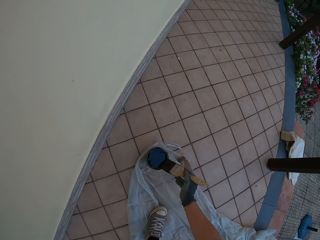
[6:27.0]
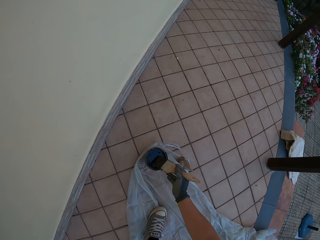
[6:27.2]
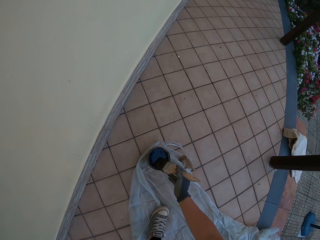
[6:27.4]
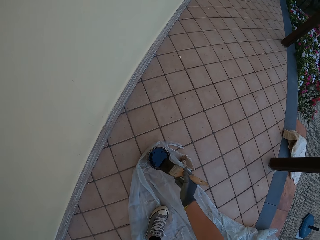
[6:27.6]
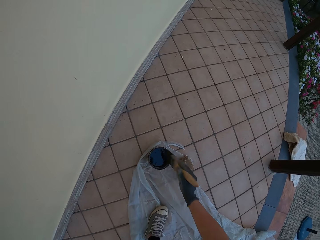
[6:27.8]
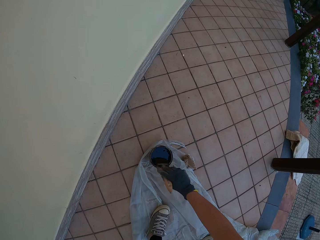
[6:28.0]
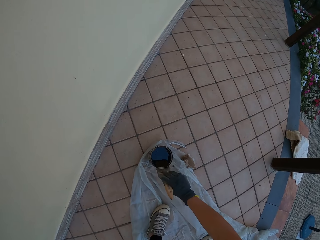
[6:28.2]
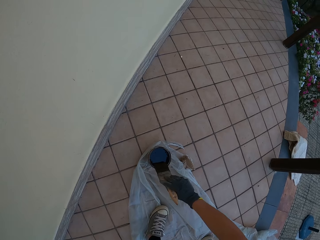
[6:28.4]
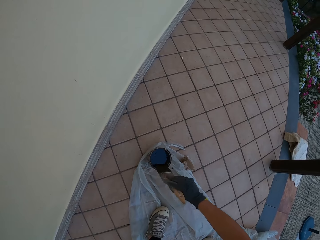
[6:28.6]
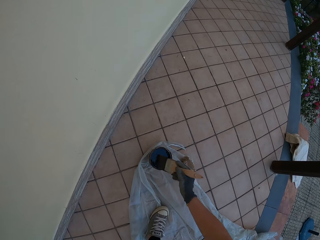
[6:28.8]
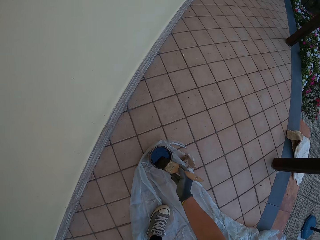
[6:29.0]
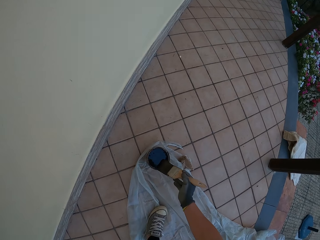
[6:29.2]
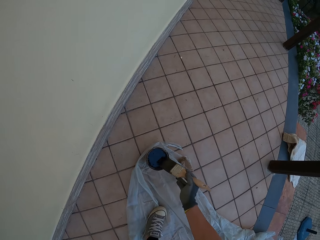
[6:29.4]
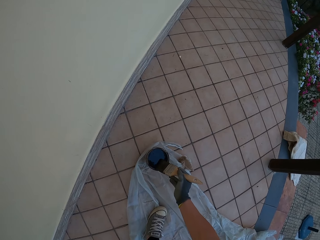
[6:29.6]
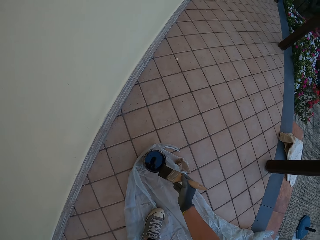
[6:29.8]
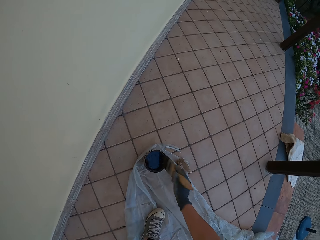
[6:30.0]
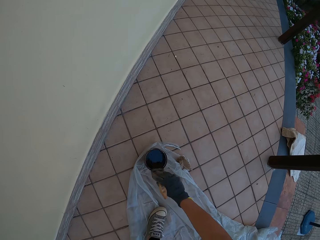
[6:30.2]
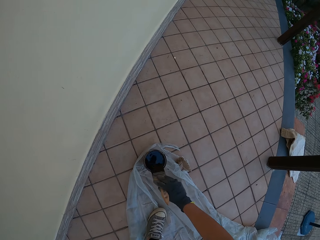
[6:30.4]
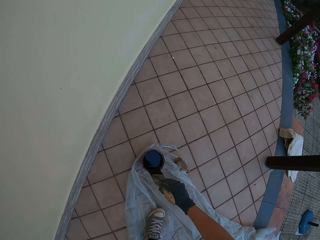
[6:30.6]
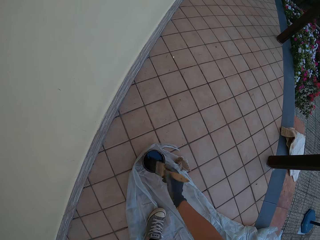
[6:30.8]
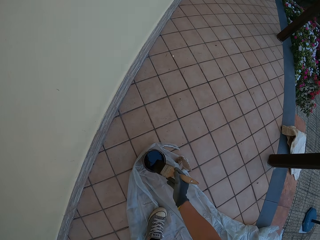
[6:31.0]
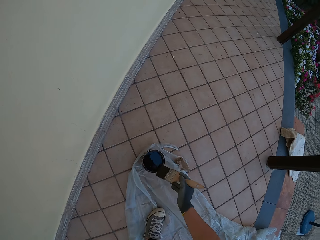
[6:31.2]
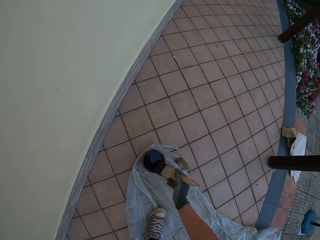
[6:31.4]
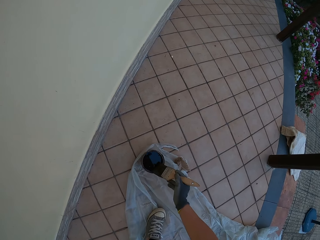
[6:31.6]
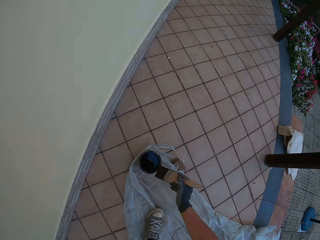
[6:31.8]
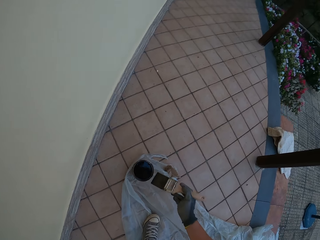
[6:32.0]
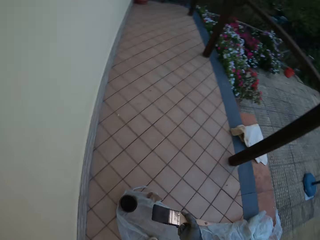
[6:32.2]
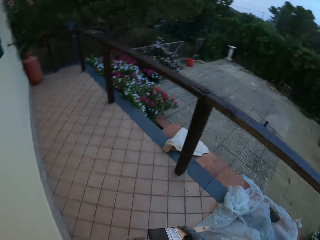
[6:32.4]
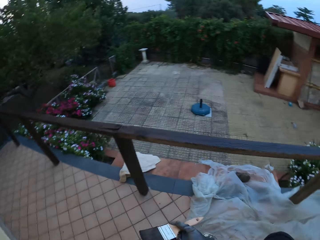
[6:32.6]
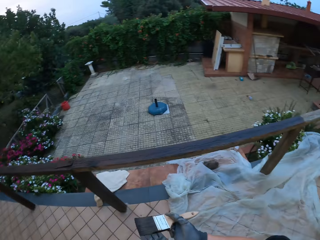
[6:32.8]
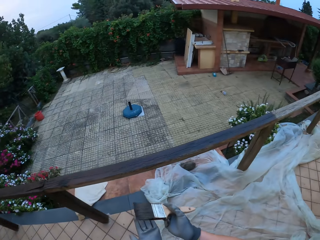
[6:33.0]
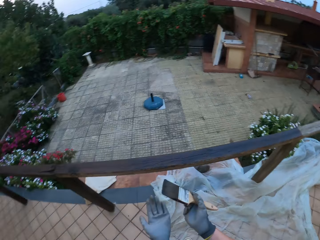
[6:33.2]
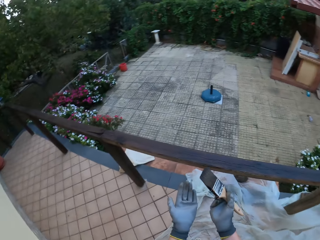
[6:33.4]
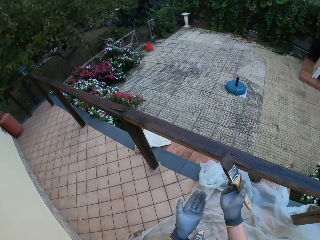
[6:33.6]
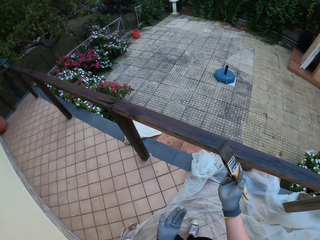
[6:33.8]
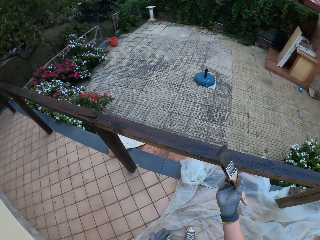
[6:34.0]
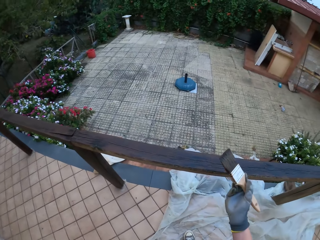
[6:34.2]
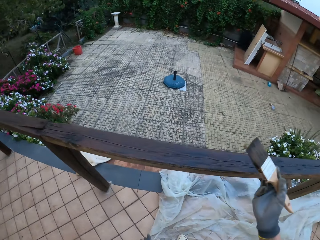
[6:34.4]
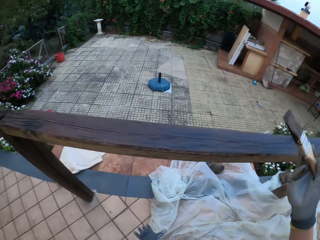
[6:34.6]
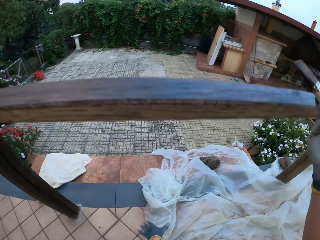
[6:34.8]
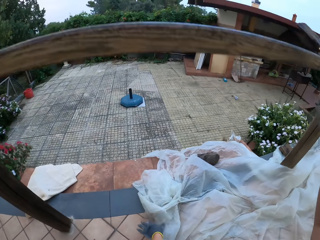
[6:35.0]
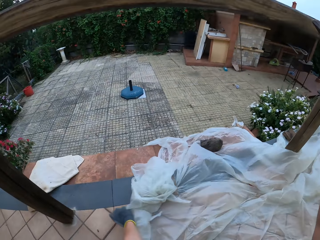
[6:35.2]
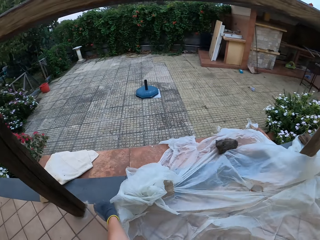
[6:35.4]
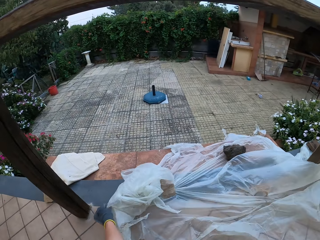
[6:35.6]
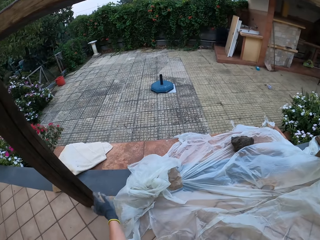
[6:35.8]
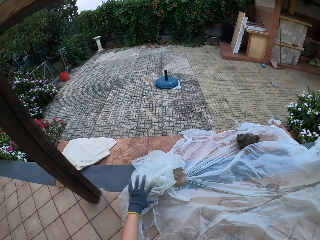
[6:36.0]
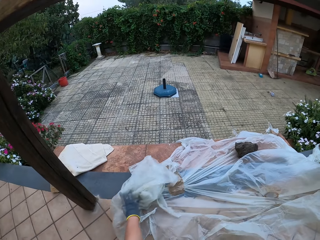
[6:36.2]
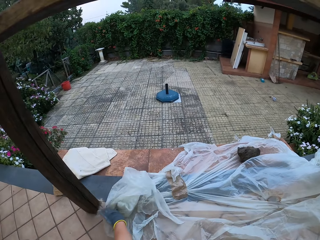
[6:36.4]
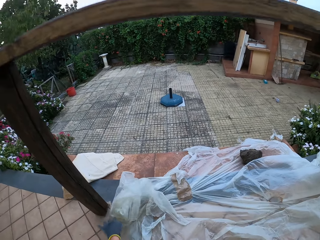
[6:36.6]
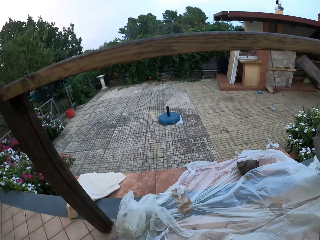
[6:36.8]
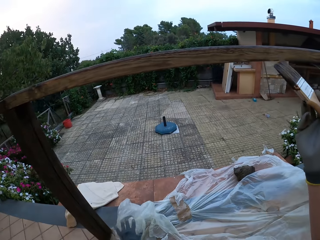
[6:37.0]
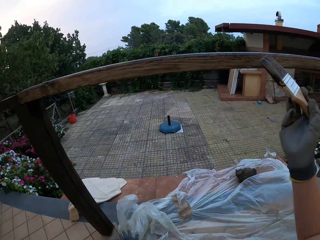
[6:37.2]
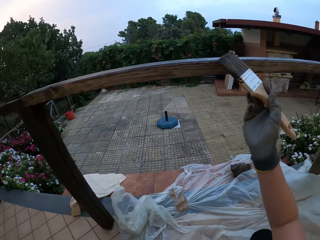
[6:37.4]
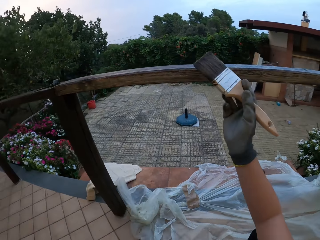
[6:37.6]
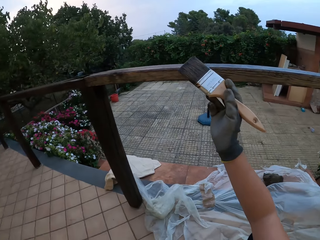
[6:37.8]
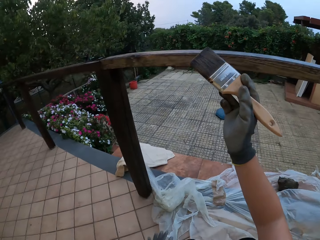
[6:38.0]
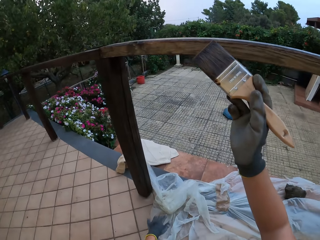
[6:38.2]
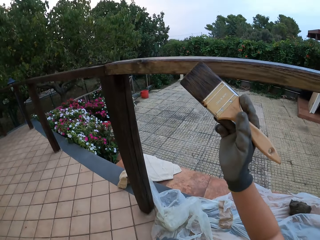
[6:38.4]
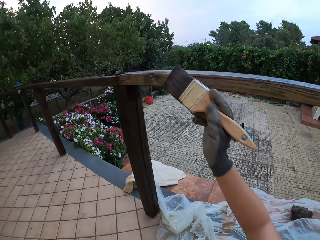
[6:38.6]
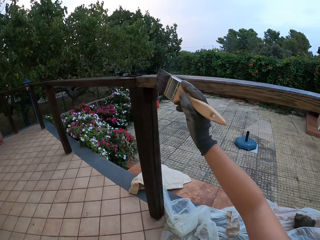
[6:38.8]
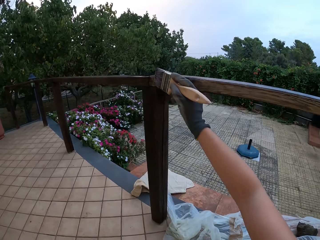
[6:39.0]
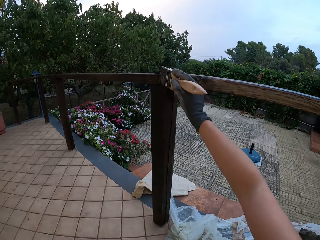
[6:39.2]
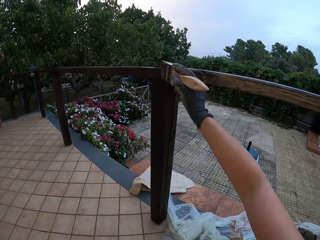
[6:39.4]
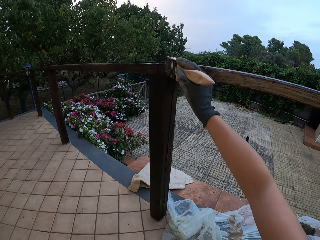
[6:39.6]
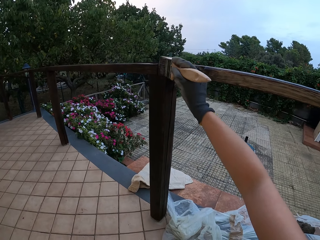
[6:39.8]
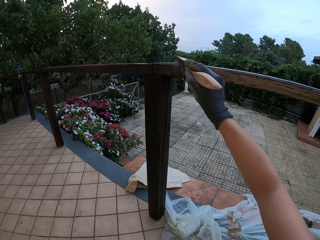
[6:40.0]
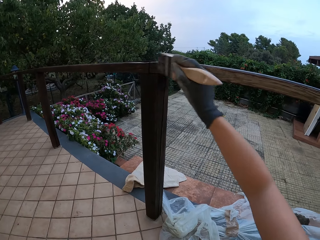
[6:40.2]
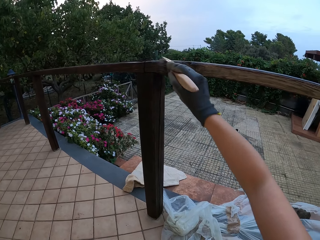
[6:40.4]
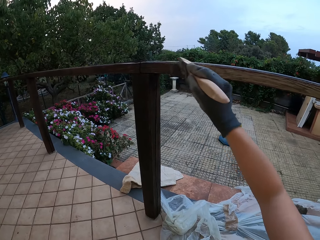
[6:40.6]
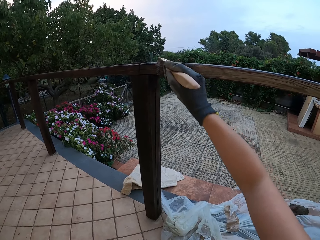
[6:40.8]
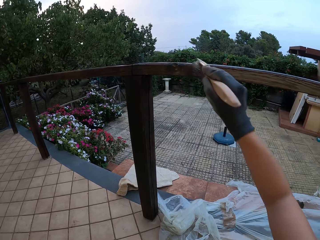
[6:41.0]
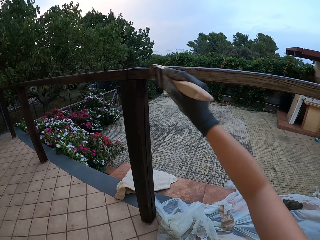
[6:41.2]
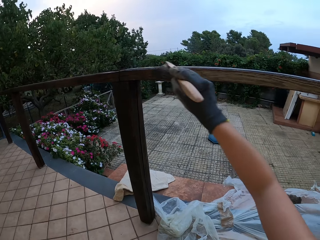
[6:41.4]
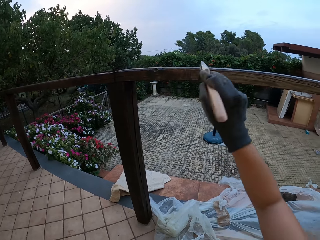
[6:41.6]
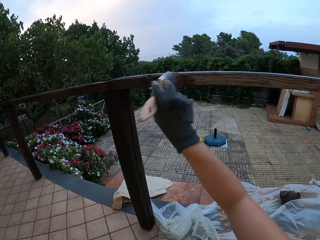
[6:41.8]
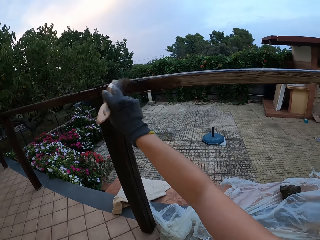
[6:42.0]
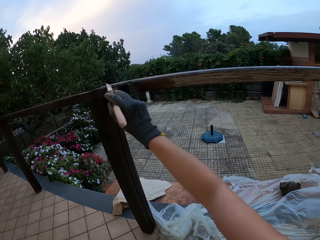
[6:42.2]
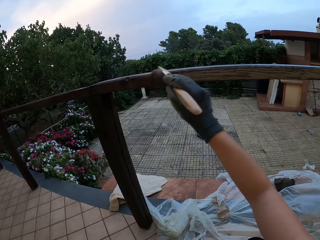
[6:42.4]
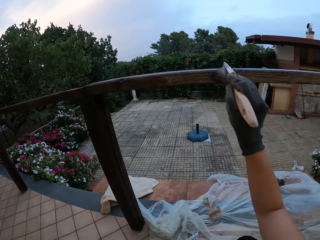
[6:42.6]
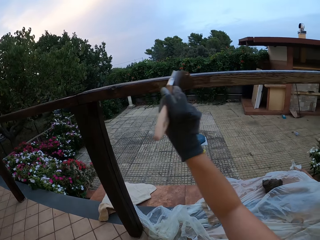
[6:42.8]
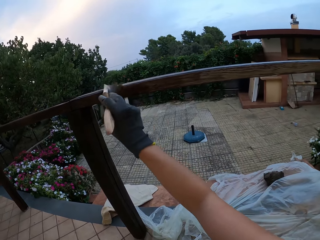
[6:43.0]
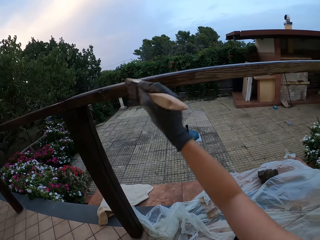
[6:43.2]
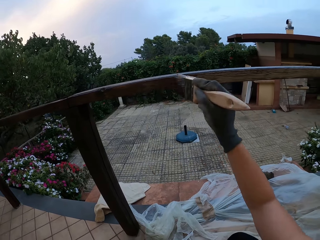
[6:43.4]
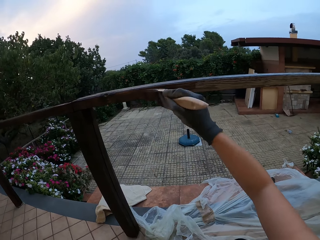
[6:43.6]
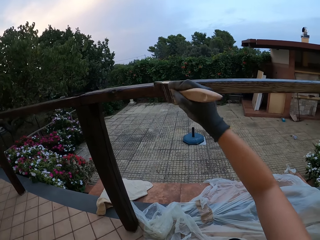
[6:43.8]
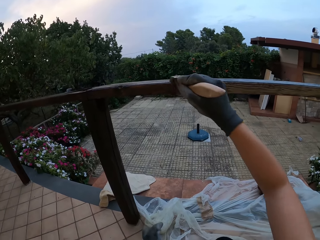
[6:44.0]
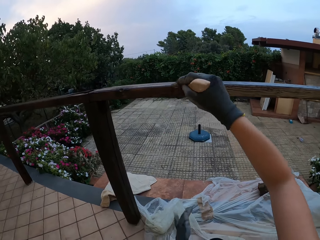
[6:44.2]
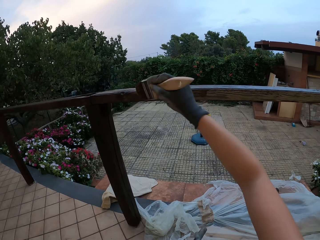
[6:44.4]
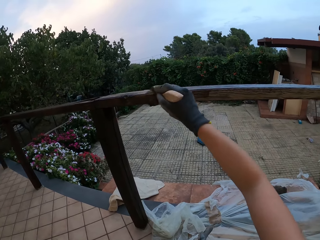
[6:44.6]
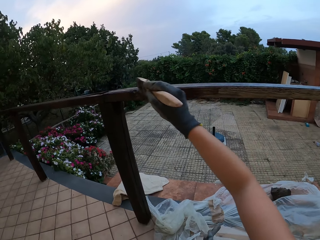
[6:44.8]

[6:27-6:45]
The camera wearer looks around the compound. He walks towards the wooden rail. He positions a polythene dust sheet on the ground with his gloved left hand under the wooden rail. He paints the wooden top rail with the paint brush in his gloved right hand.

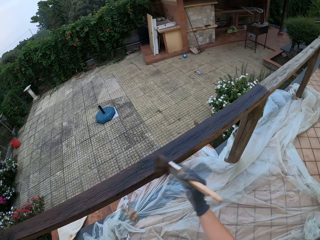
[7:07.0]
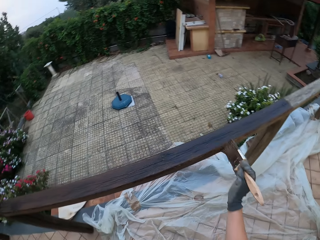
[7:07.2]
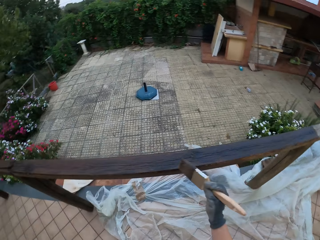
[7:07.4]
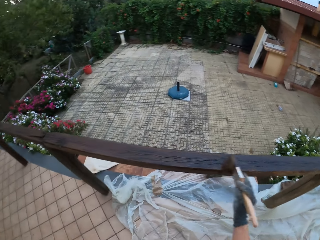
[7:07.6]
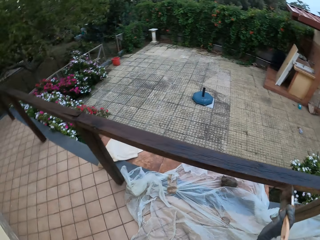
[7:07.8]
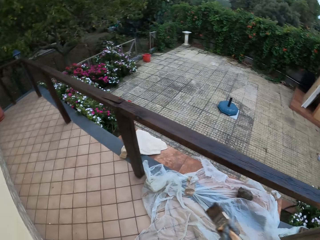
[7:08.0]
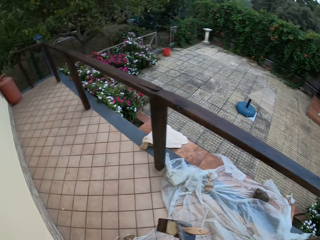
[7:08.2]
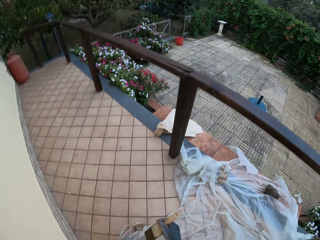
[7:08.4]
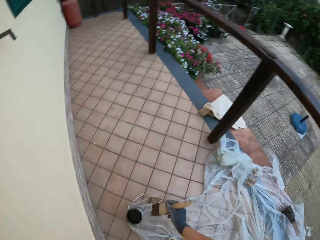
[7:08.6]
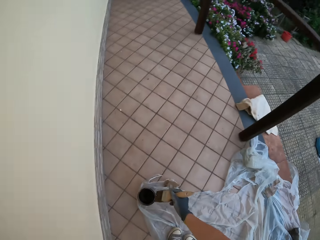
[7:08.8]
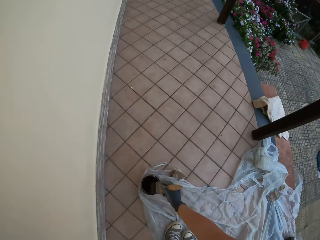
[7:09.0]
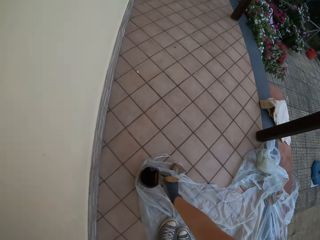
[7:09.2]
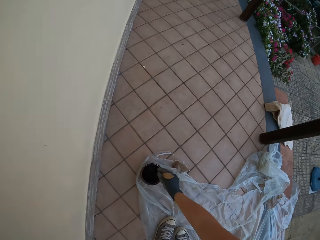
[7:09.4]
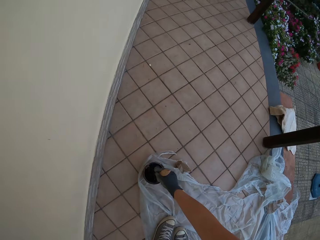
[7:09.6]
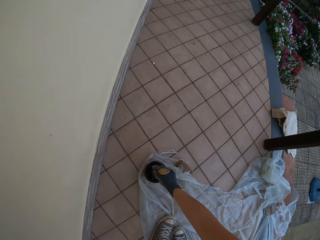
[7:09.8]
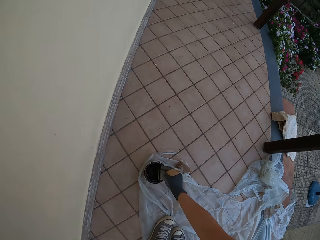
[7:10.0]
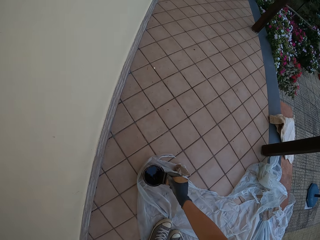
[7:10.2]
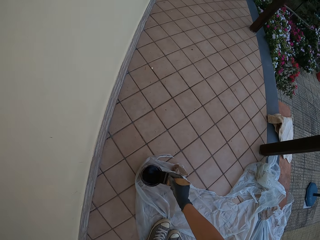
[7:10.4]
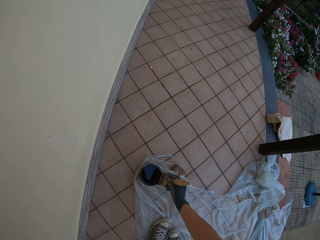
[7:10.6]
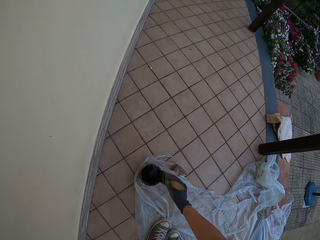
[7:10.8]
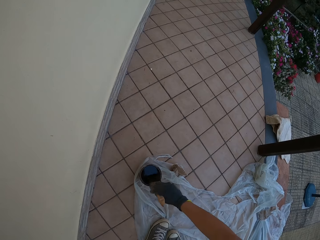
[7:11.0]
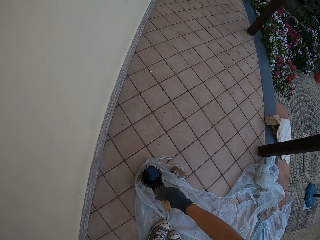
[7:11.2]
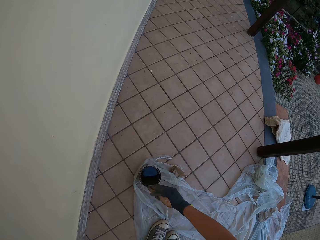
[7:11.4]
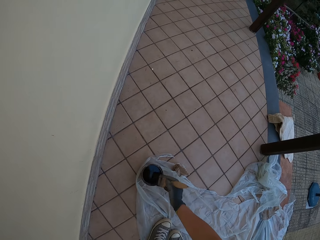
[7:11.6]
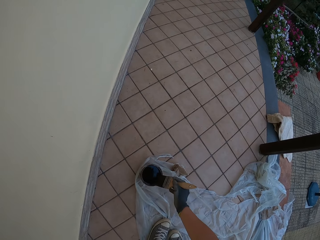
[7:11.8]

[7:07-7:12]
The camera wearer dips the brush in his gloved right hand into the paint in a paint bucket on the floor. He stirs the wood paint with the paint brush. He wipes the paint brush on the wood paint can. He drains the paint on the brush in his gloved right hand at the edge of the paint bucket on the floor.
